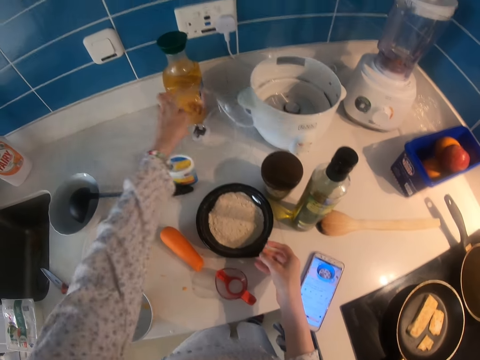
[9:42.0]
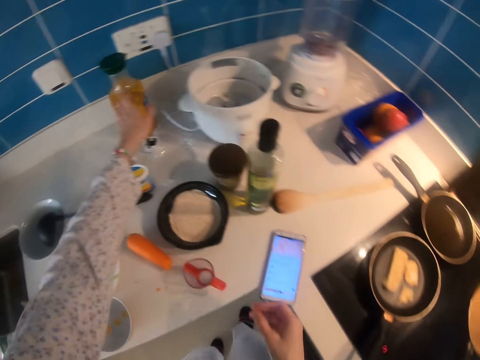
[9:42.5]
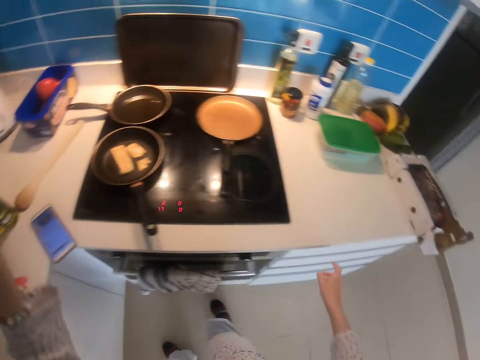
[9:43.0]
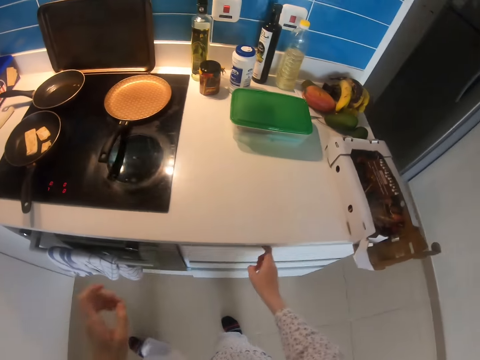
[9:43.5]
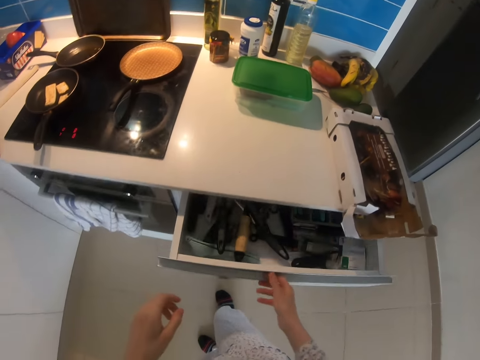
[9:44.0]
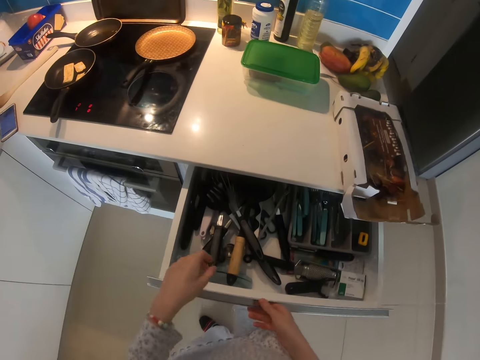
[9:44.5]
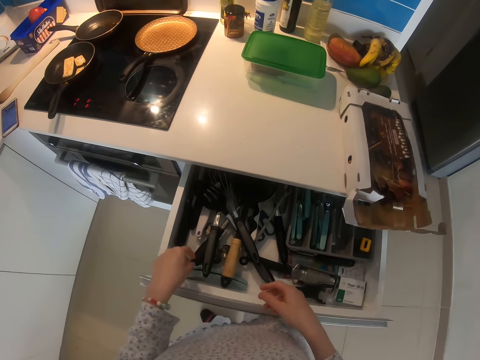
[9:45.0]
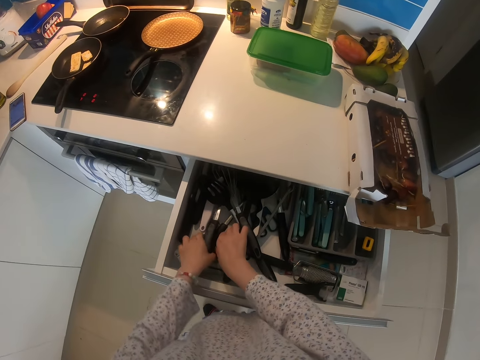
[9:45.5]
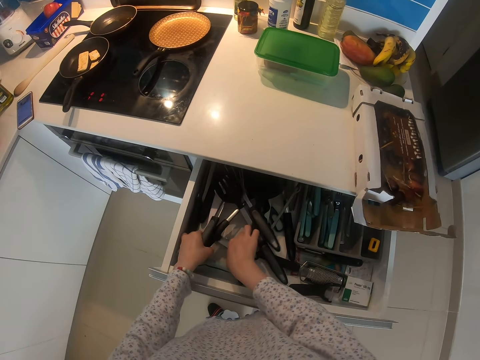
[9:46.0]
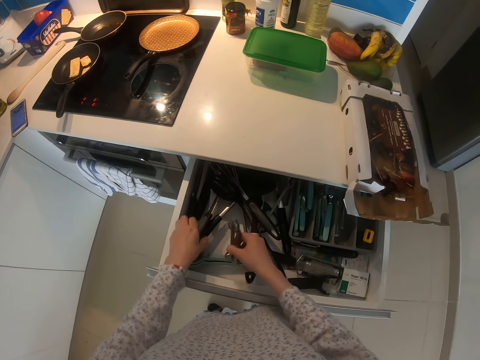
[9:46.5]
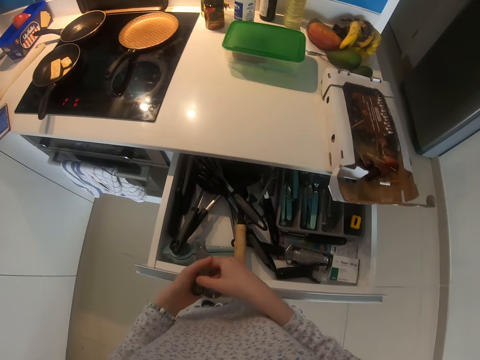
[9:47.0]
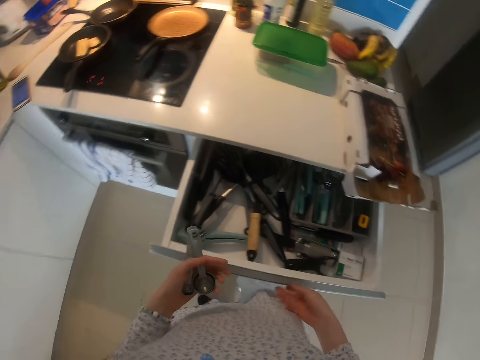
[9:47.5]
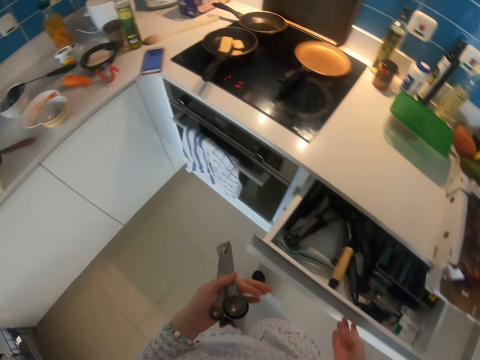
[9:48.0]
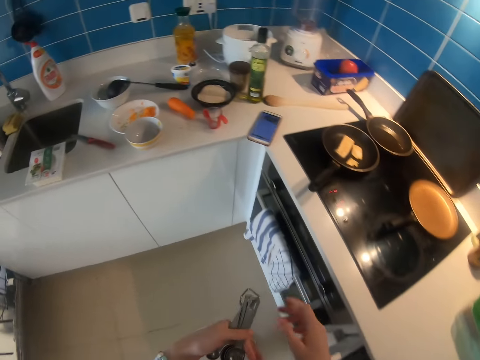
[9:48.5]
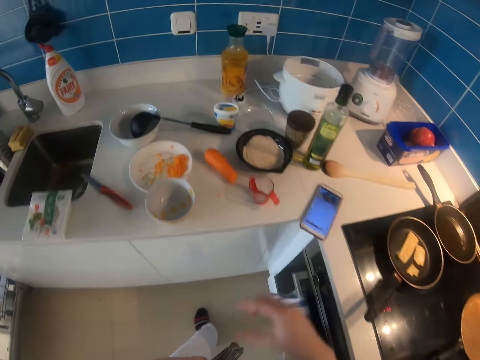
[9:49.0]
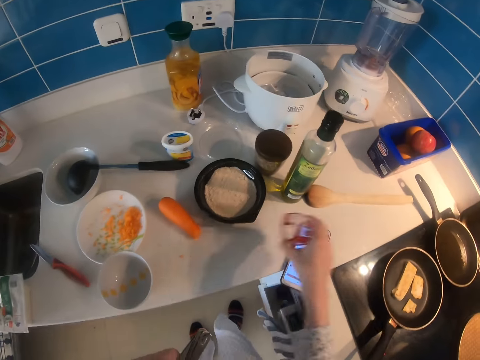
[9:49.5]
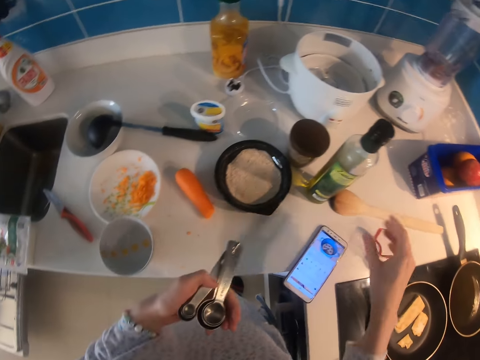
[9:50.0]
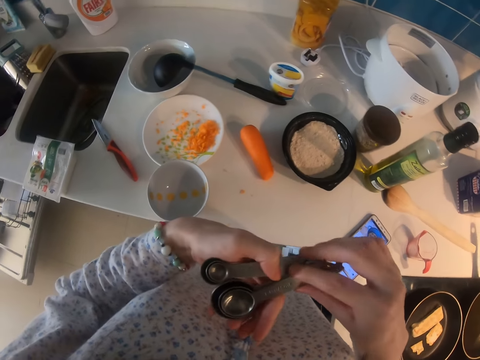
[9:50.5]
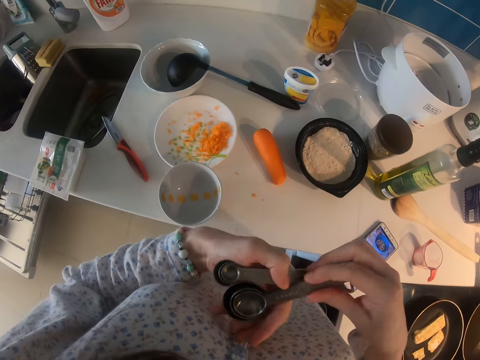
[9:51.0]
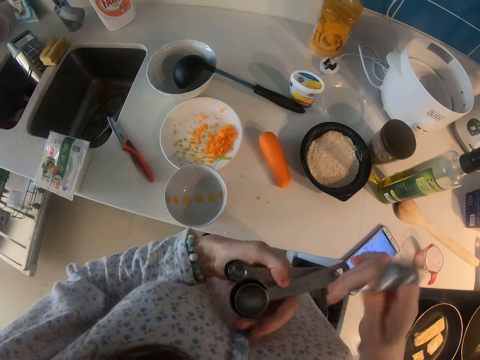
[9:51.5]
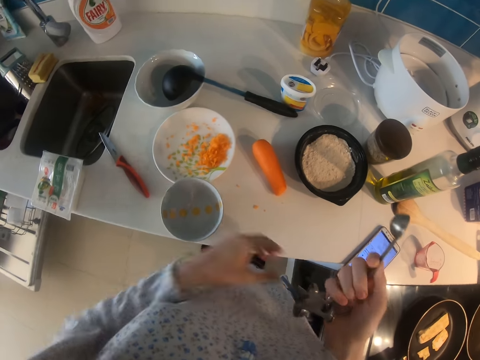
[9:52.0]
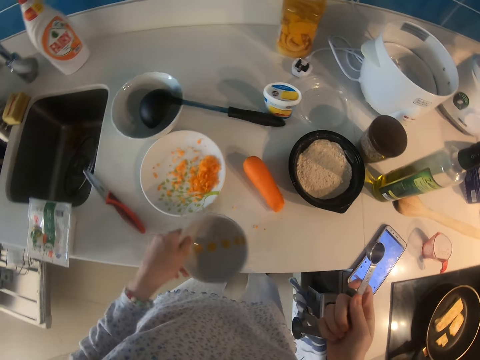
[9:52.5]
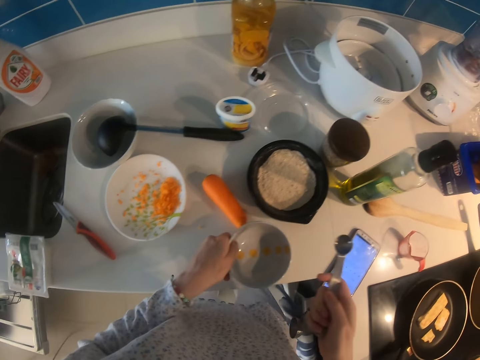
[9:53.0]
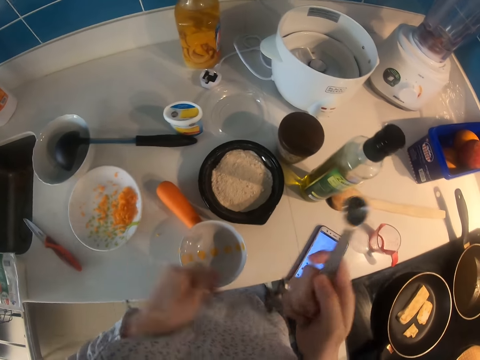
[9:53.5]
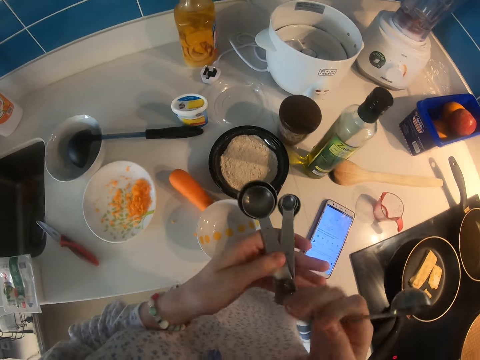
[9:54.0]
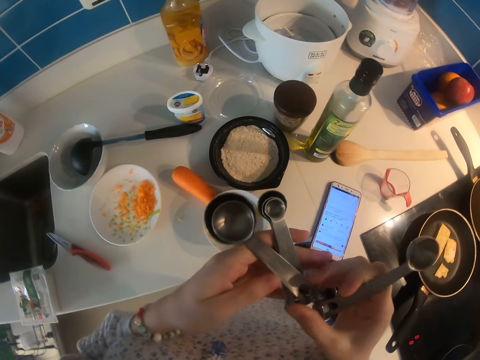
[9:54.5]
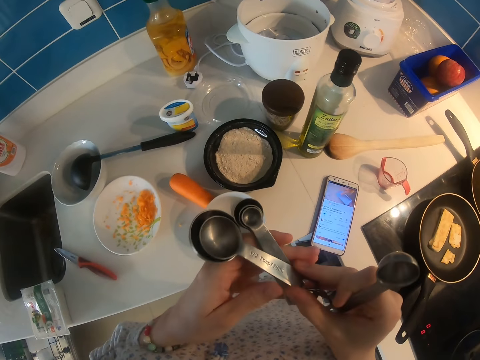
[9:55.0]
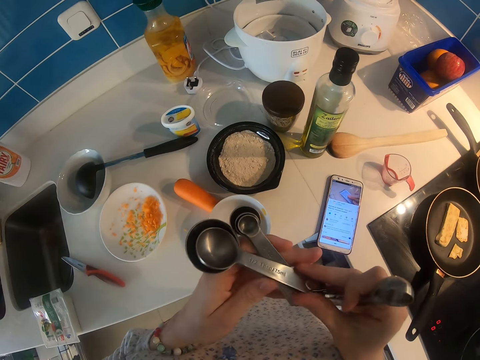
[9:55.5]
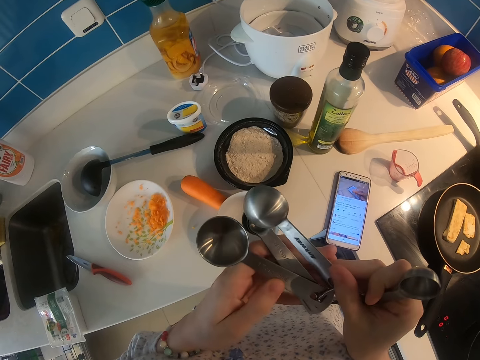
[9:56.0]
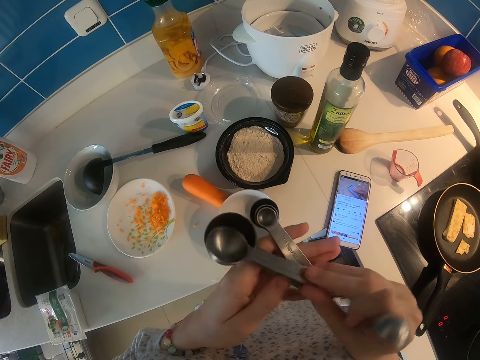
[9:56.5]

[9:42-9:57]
The camera wearer opens the container with the flour. They put the lid on the kitchen cabinet. They walk. They open a drawer. They pick up measuring spoons or a scooper. They close the drawer. They walk. They pick up a cup. They put the cup on the kitchen counter. They adjust a spoon. They flip the scooper. They pick up a bowl. They put the bowl on the kitchen counter.

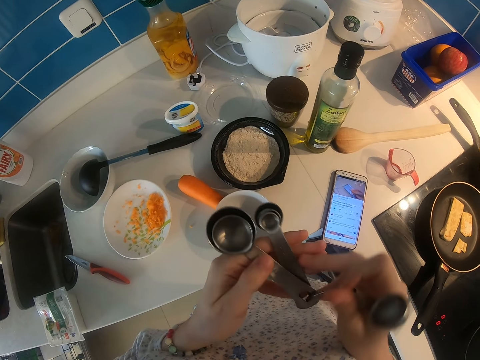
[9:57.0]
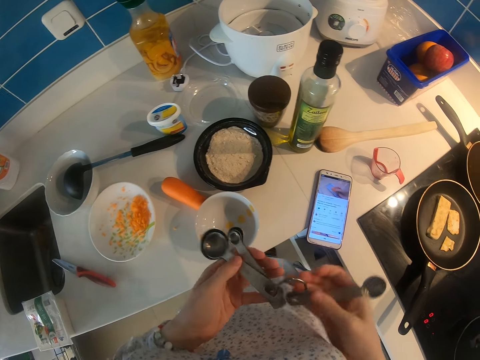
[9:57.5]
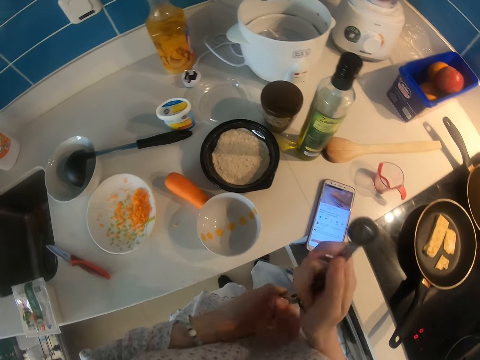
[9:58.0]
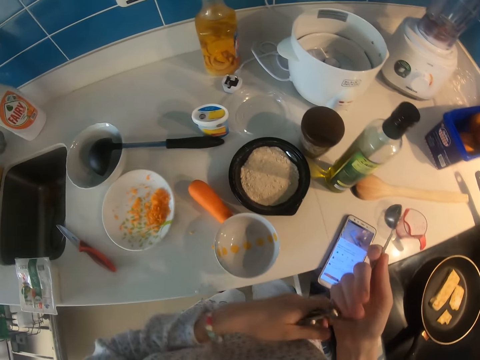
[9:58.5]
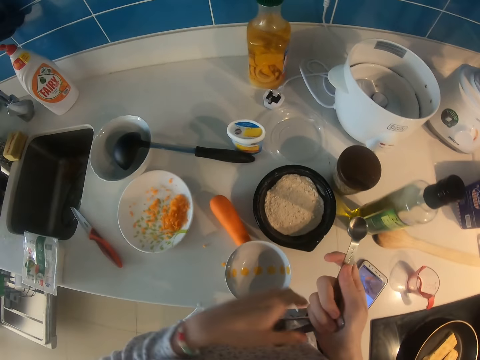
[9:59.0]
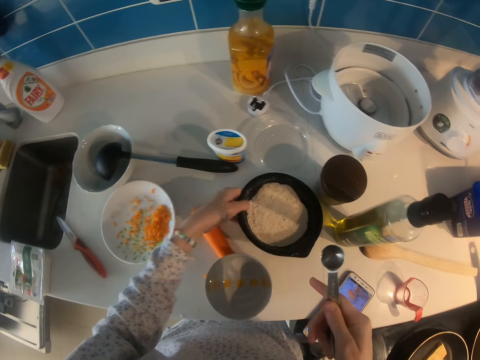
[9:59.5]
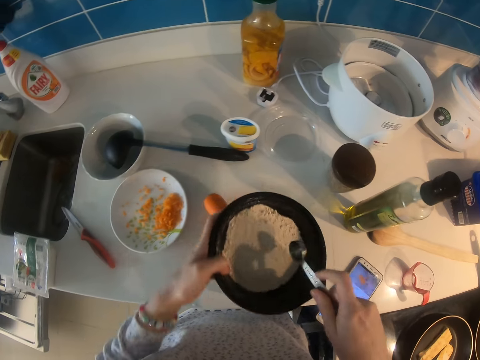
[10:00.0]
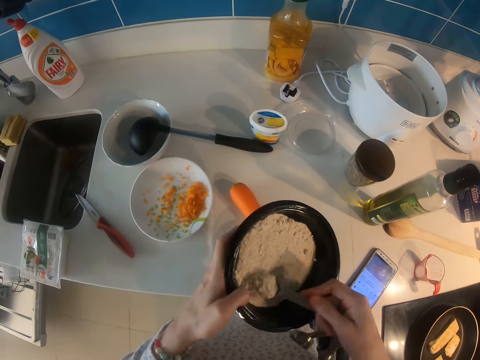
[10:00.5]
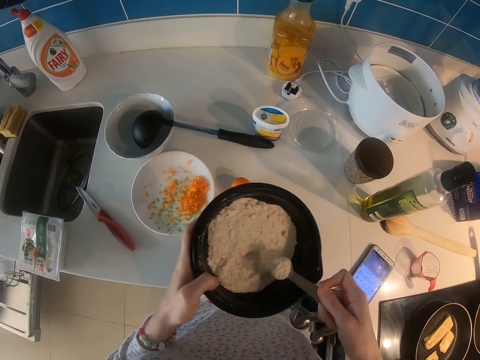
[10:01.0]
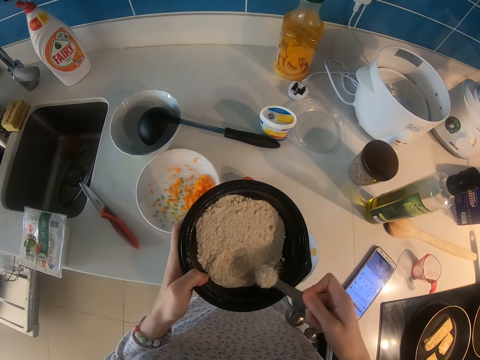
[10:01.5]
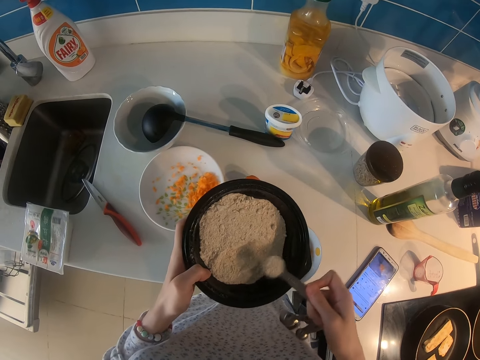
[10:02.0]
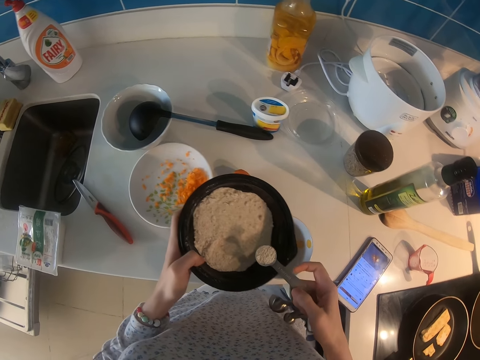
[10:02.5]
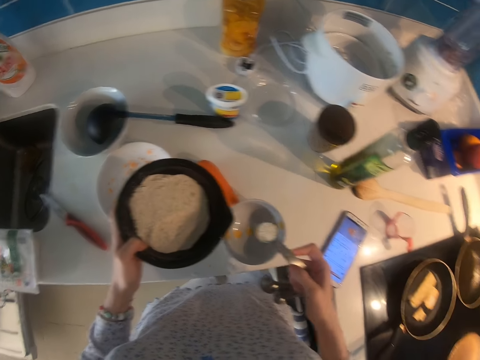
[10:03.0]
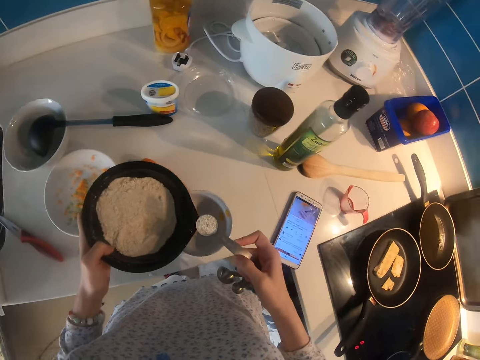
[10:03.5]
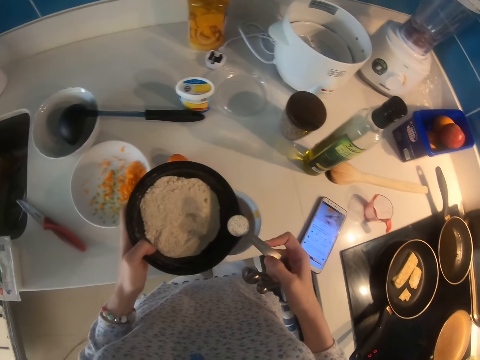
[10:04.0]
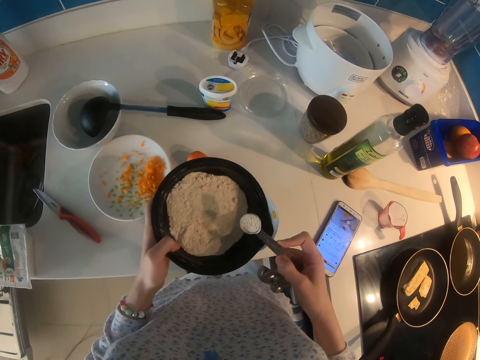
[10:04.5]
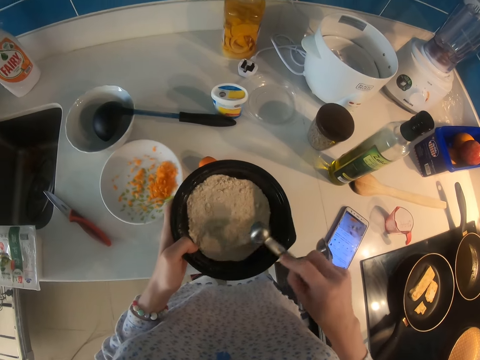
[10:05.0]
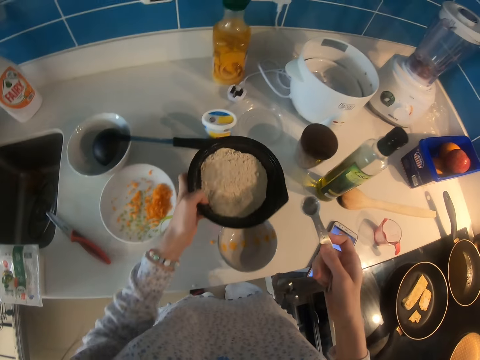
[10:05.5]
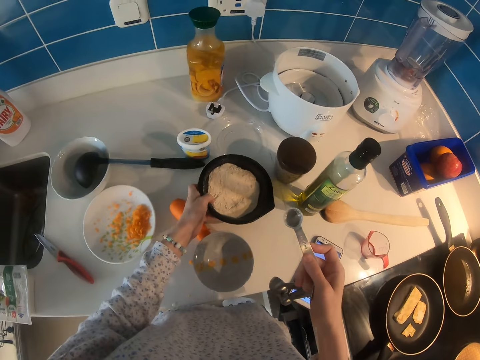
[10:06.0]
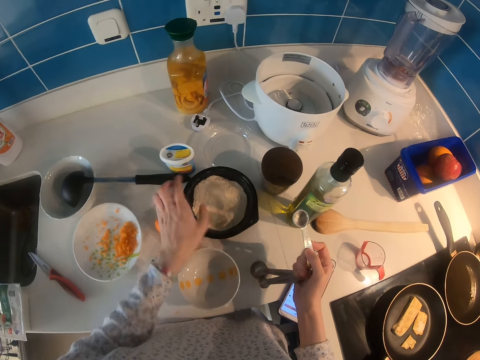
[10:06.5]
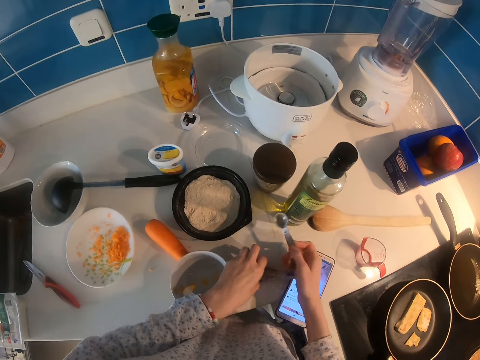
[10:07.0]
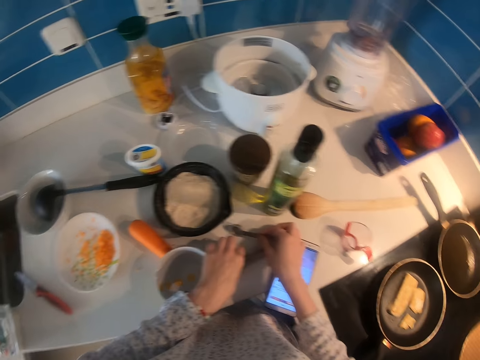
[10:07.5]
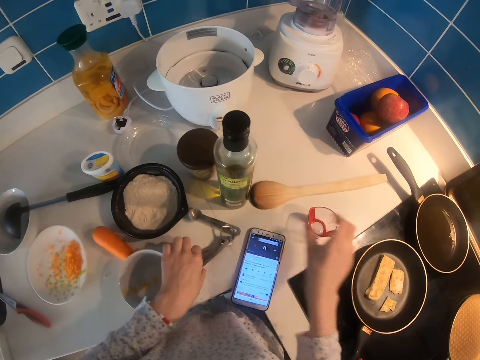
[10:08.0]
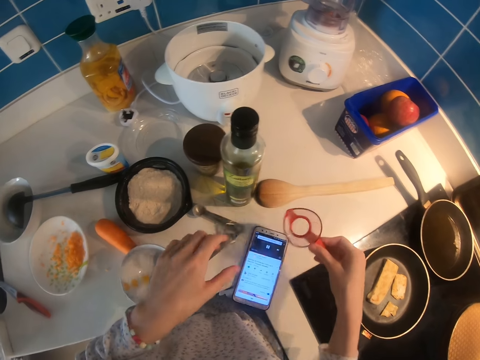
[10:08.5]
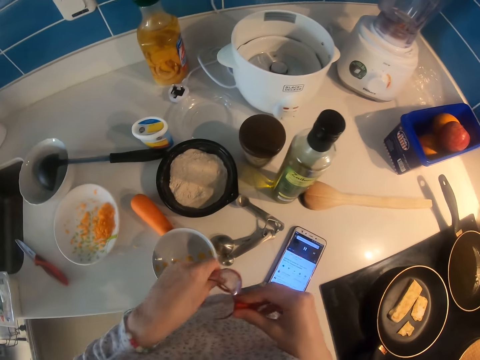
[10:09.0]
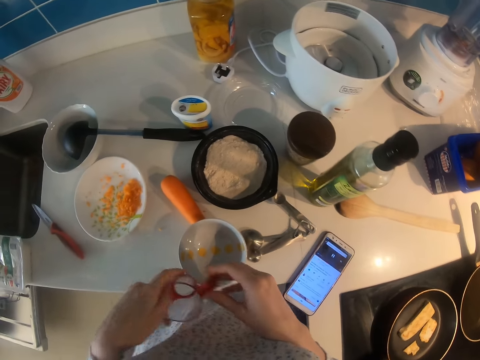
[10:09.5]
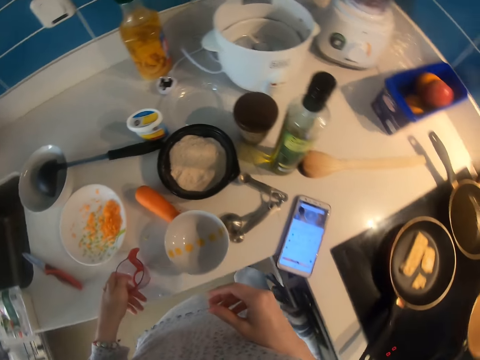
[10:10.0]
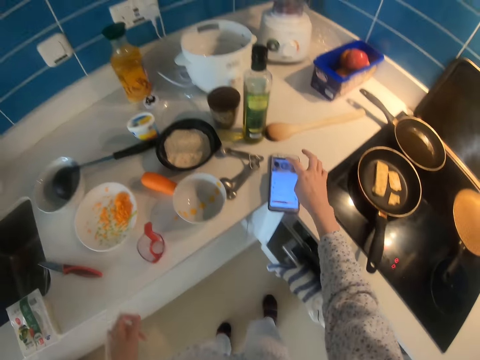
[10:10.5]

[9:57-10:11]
The camera wearer flips the scooper. They pick up a tin. They scoop flour with a spoon. They pour the flour in the tin with the spoon. They put the tin of flour on the kitchen counter. They place the scooper on the kitchen cabinet. They pick up a measuring cup. They put the measuring cup on the kitchen counter.
